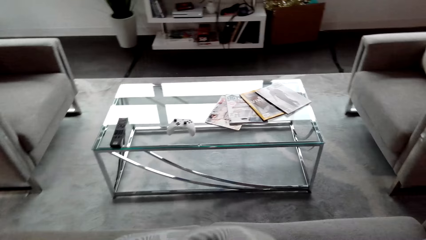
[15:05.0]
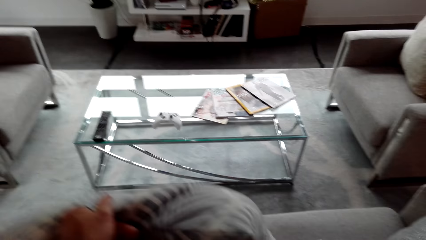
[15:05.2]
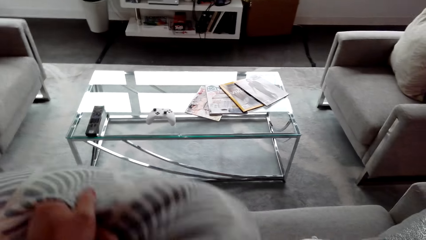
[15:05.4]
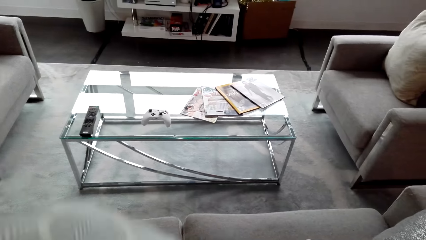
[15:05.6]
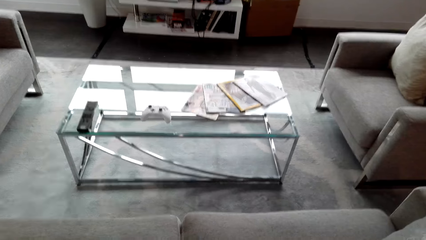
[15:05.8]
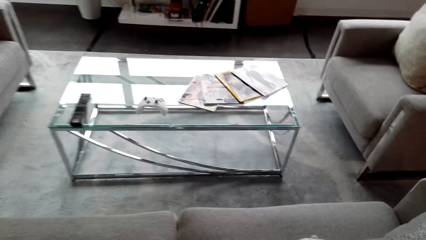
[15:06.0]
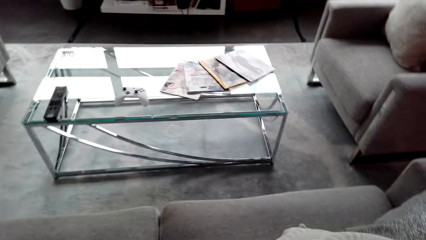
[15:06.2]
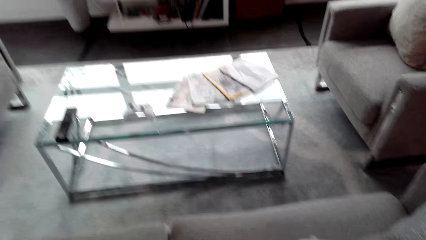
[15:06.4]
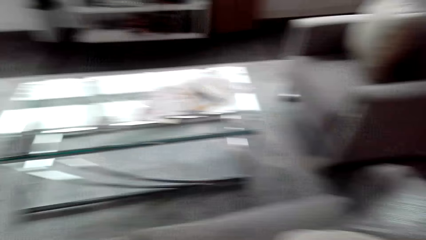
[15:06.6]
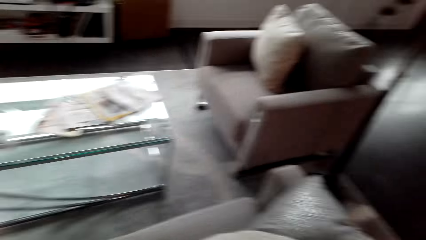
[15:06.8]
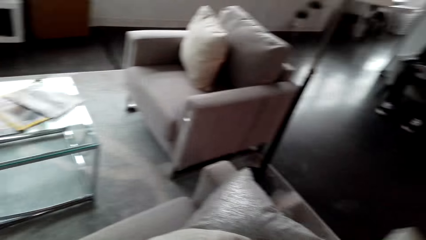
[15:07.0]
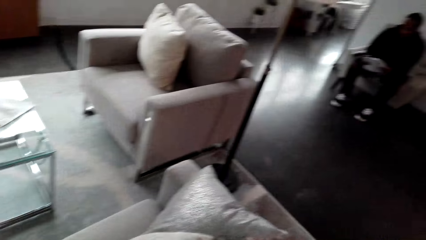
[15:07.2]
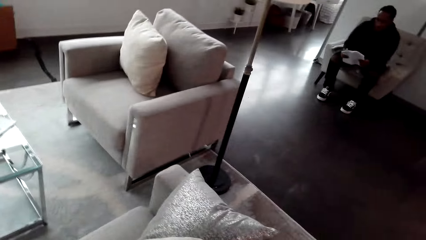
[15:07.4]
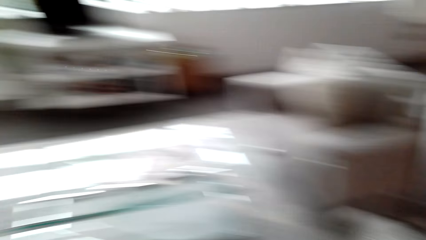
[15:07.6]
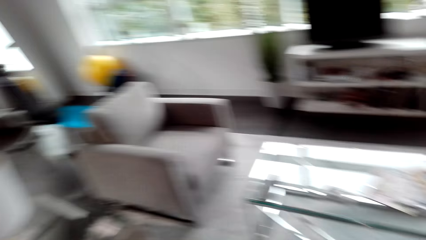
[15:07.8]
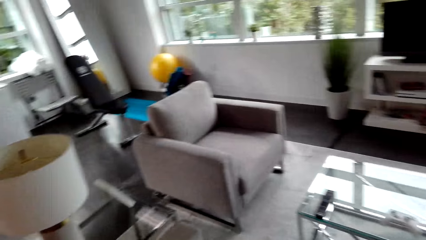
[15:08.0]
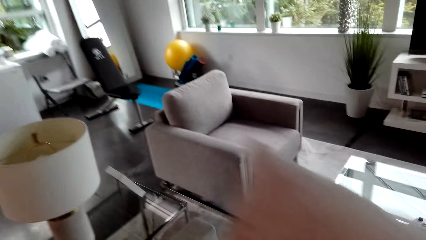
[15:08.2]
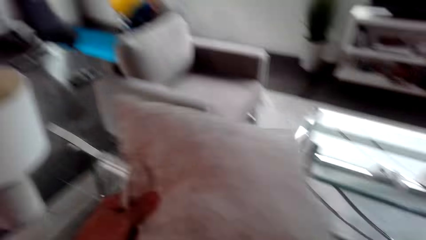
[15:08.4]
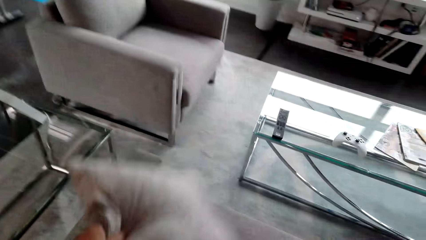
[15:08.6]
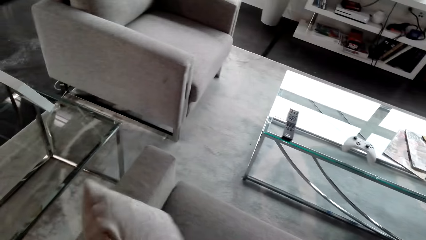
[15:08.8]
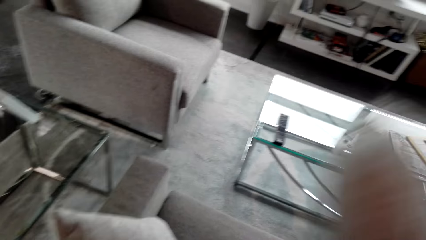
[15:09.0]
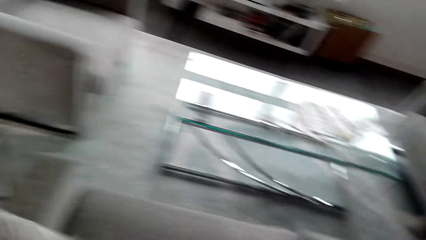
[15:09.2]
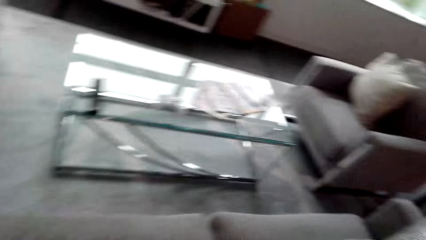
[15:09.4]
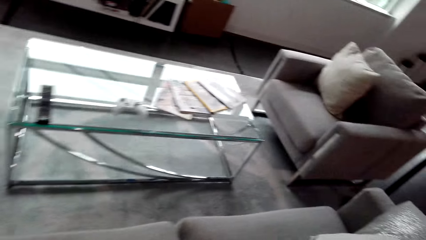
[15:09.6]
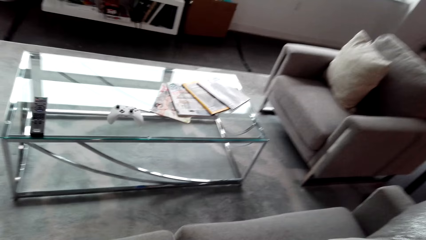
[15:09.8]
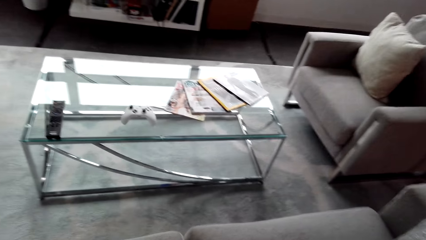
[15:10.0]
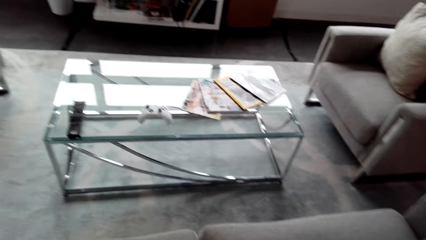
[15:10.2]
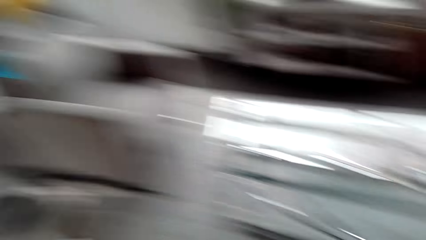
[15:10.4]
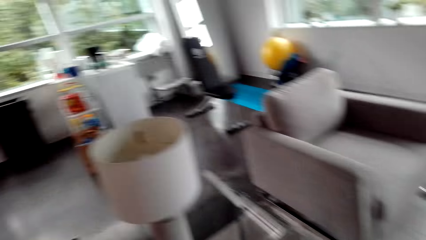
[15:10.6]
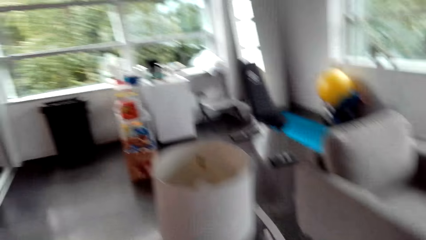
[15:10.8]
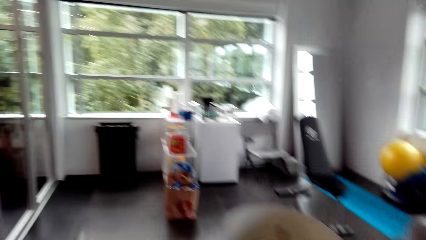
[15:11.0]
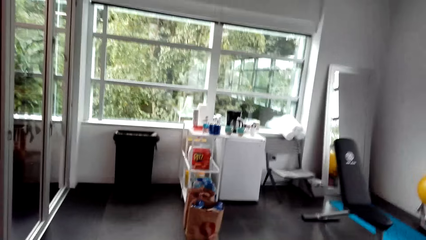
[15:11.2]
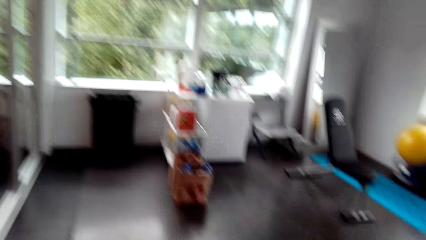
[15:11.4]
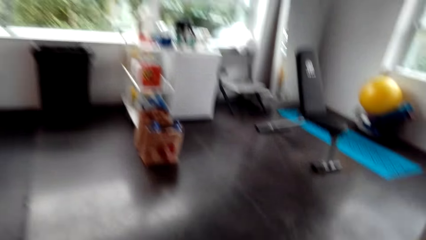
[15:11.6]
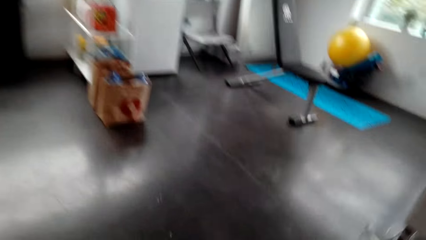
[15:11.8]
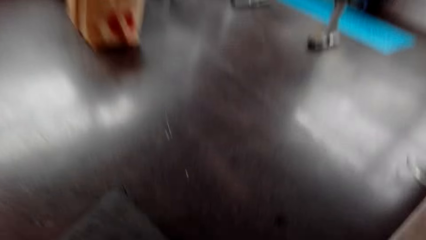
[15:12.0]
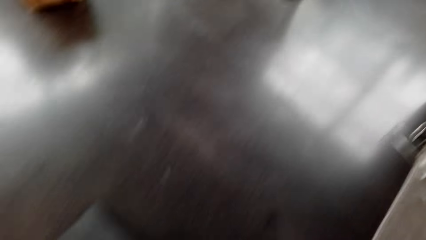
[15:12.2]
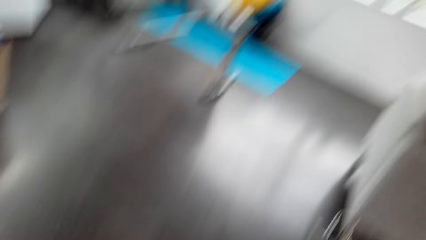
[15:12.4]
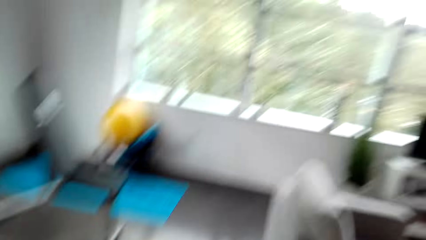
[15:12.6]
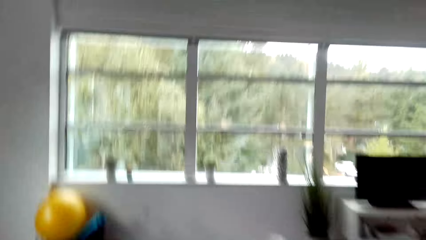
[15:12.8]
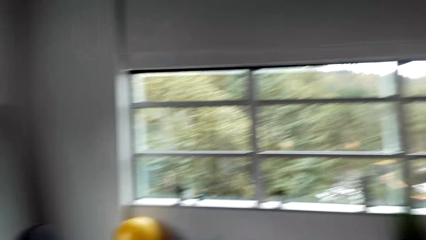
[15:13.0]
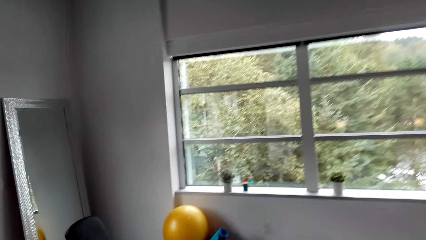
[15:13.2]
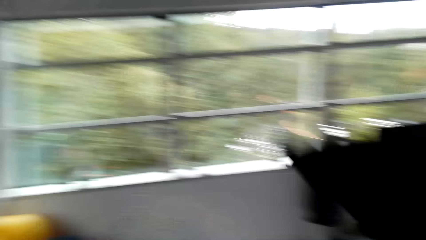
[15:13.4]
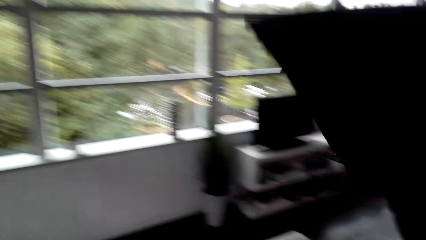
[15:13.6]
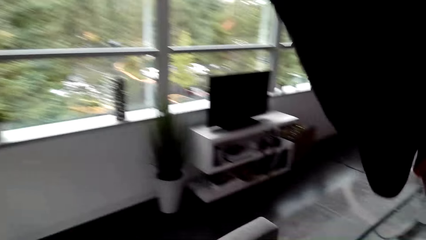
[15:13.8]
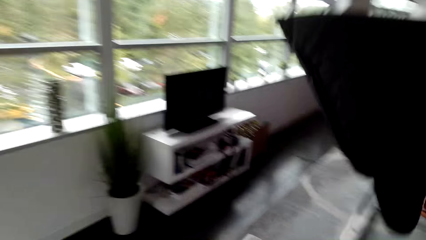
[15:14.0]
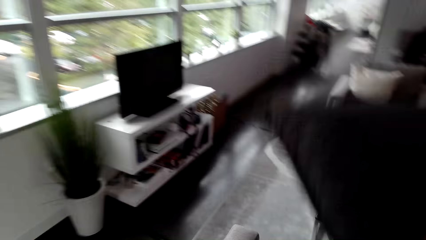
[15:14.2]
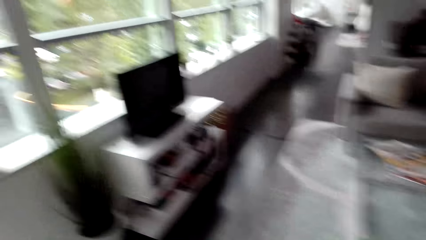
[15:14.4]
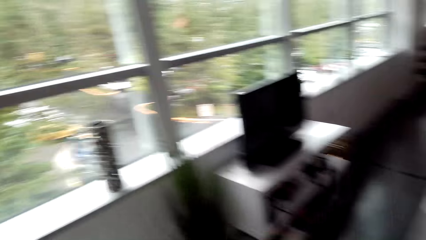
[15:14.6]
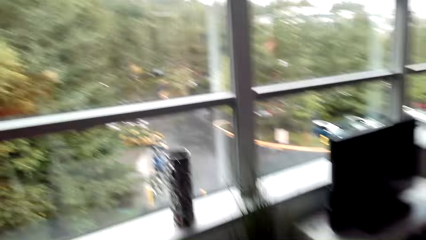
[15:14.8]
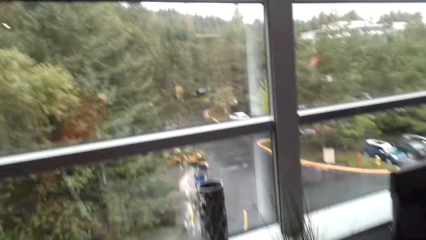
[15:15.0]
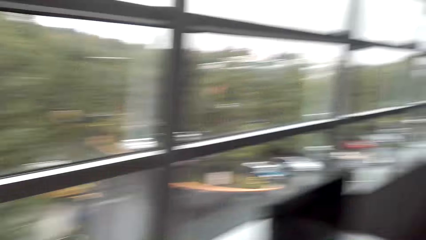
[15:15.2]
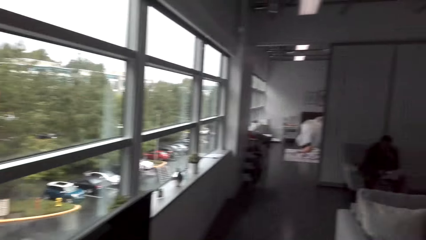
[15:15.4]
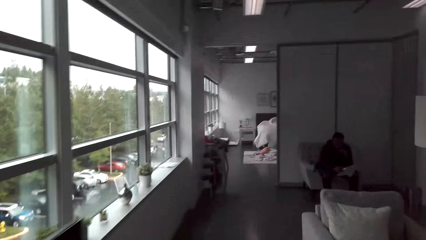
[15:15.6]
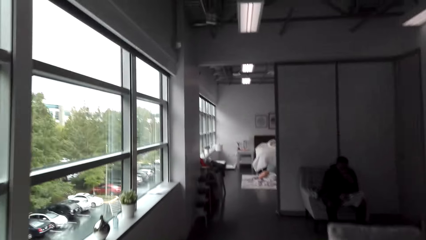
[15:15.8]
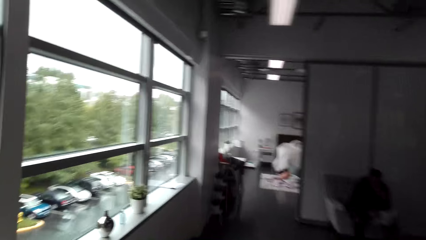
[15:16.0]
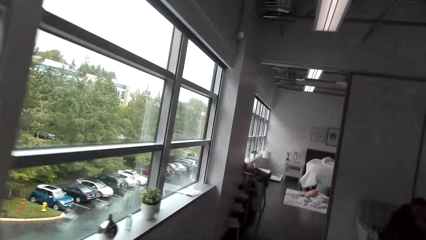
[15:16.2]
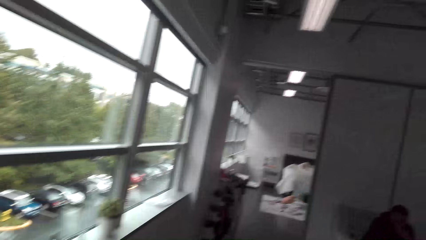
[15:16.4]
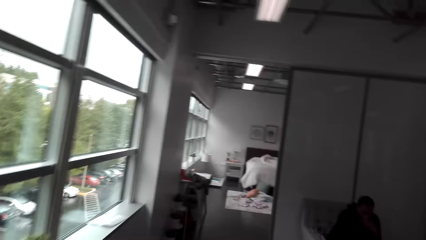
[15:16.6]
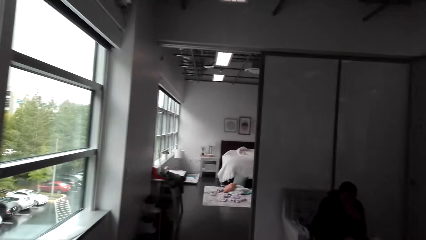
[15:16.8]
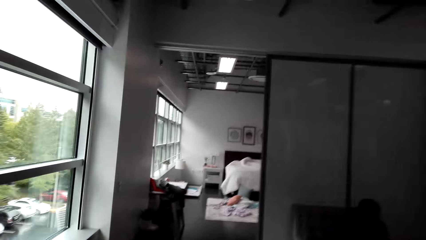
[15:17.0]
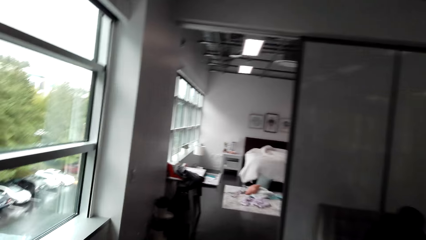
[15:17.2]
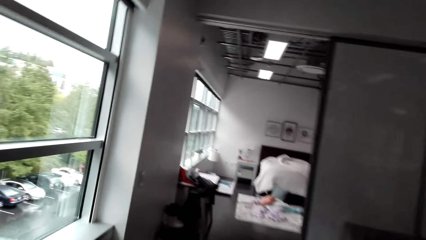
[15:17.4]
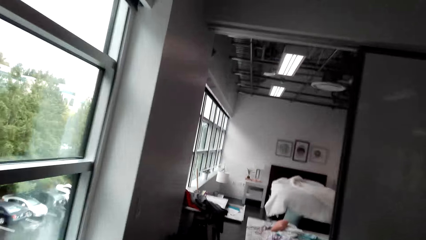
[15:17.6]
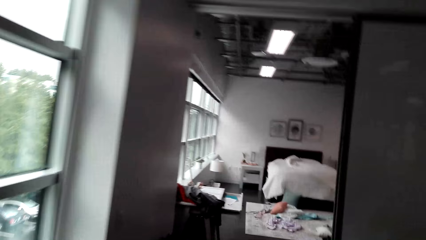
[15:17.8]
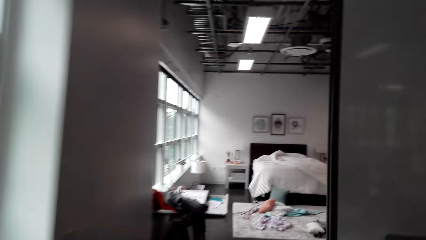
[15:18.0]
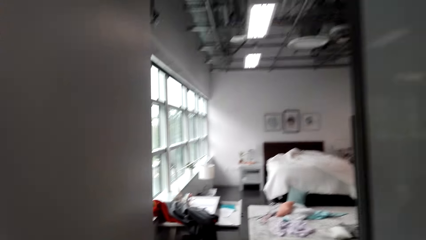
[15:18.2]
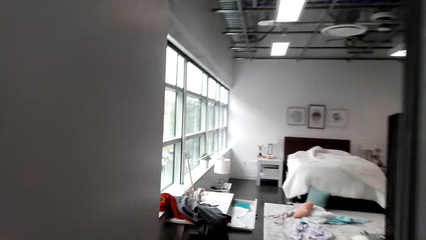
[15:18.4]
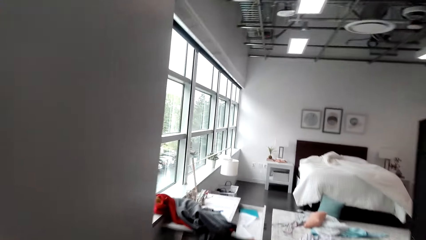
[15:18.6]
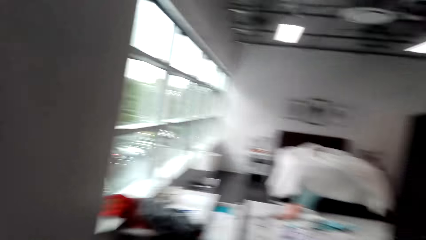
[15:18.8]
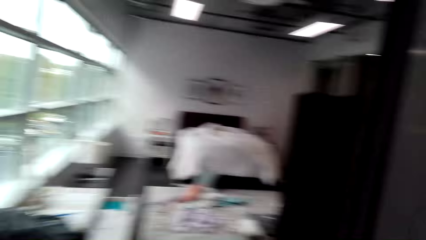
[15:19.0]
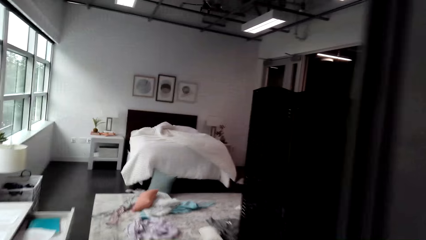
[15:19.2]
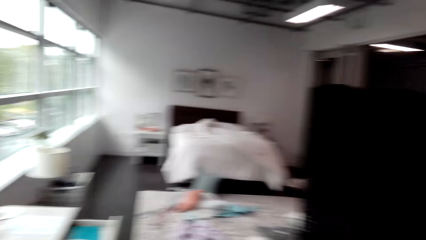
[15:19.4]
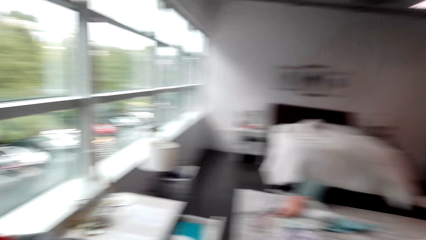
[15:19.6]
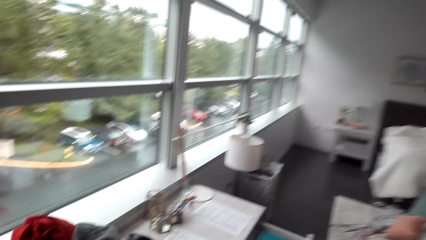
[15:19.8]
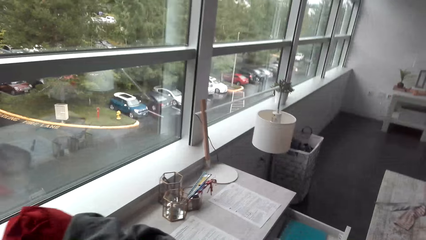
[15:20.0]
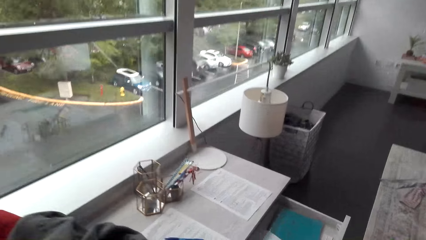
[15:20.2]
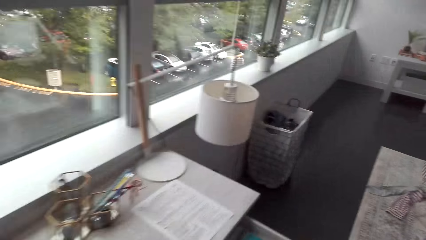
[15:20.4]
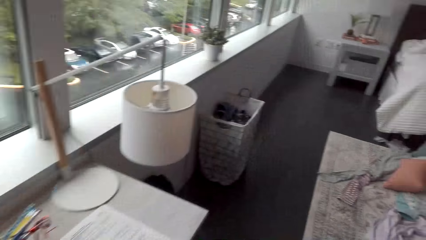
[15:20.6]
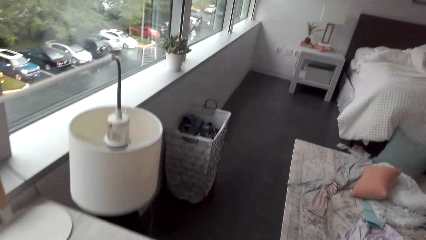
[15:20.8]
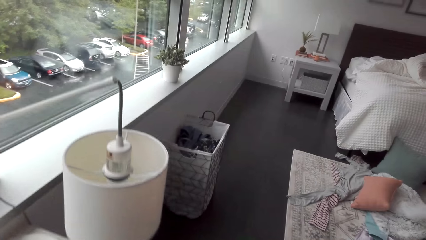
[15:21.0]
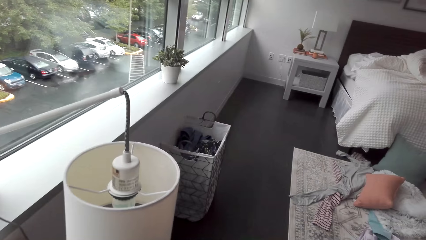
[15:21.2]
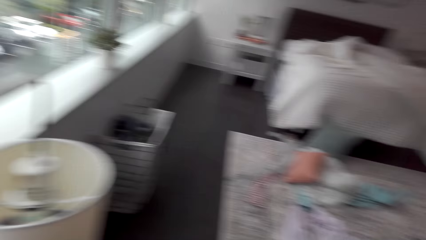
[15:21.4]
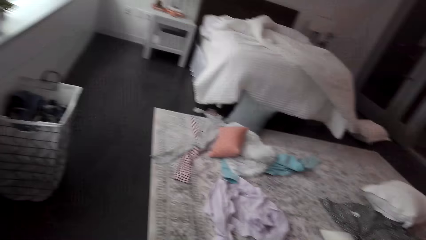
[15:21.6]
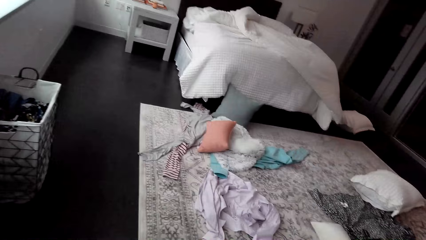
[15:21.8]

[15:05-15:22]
The camera wearer puts the throw pillows on the couch. They look around. They put the throw pillows on the couch. They look around. They move around.
